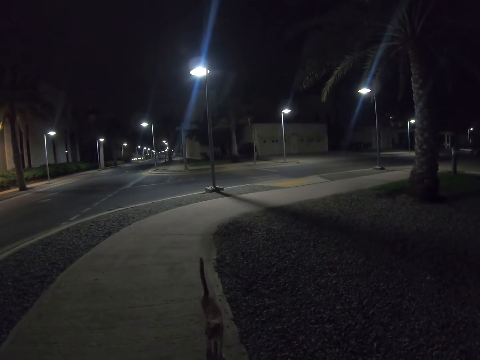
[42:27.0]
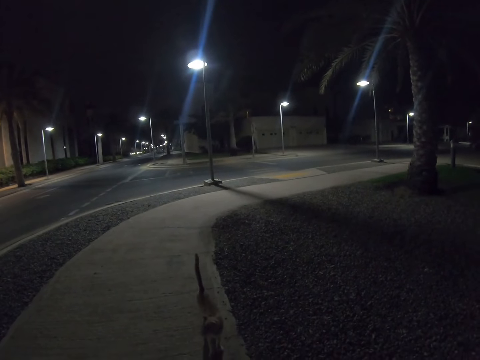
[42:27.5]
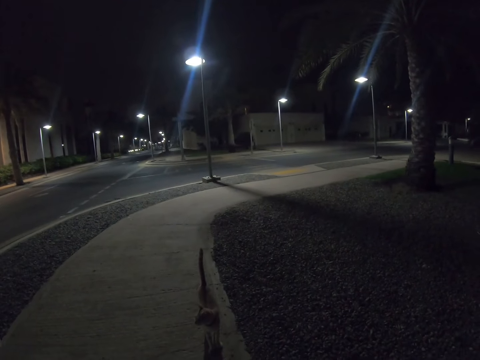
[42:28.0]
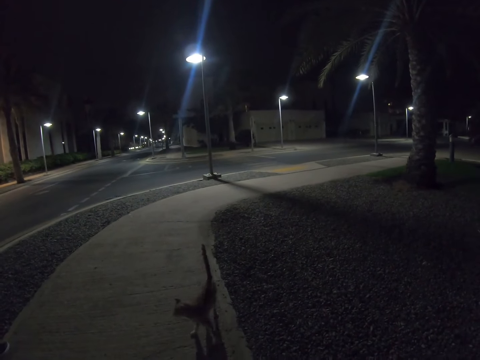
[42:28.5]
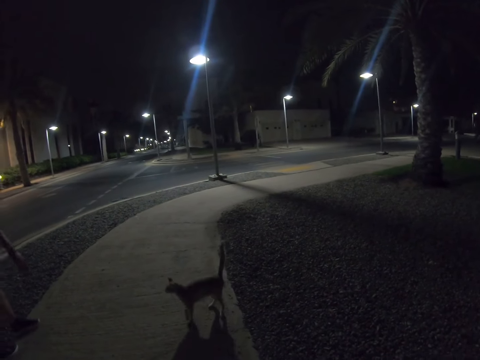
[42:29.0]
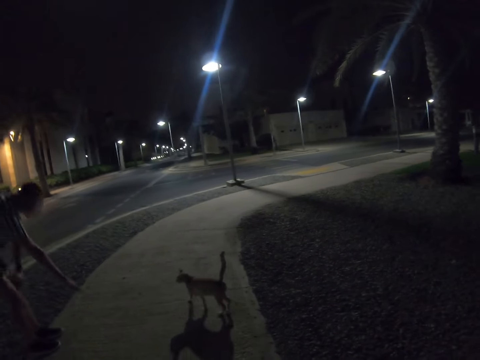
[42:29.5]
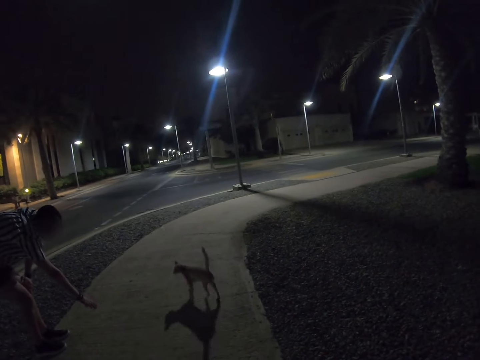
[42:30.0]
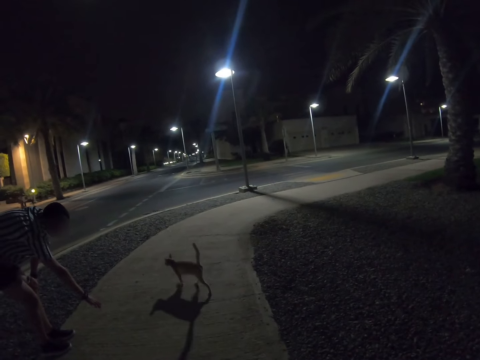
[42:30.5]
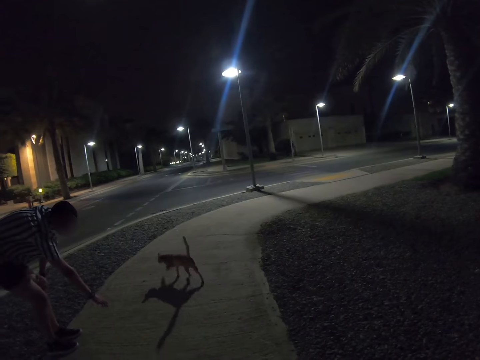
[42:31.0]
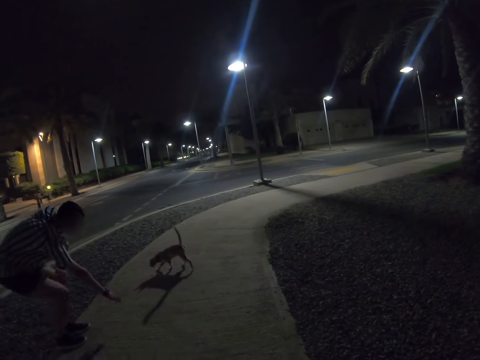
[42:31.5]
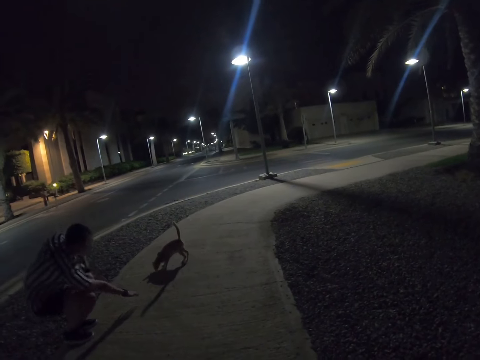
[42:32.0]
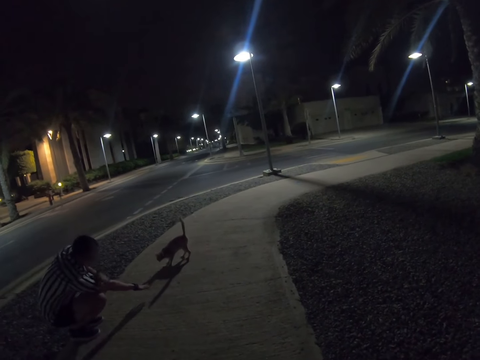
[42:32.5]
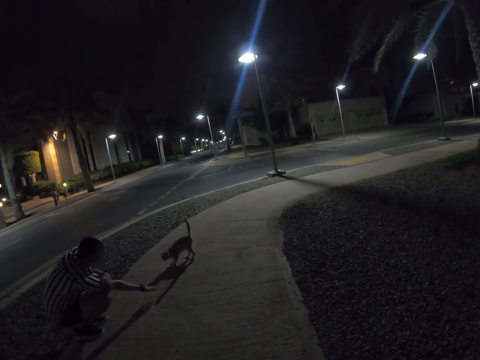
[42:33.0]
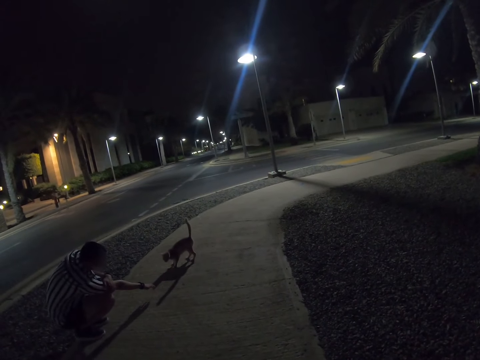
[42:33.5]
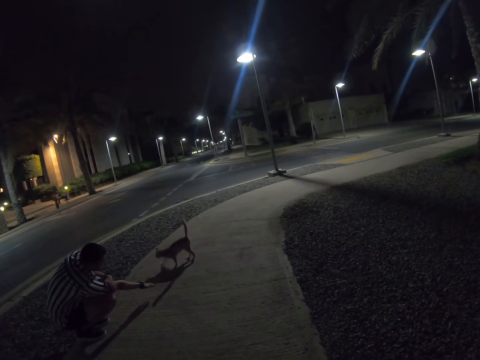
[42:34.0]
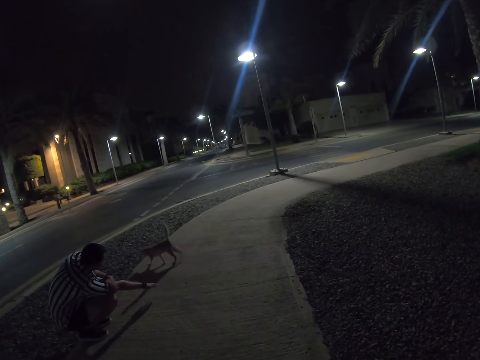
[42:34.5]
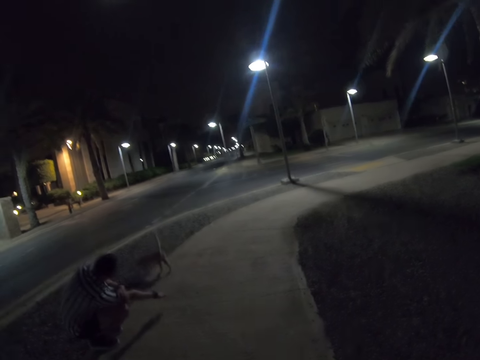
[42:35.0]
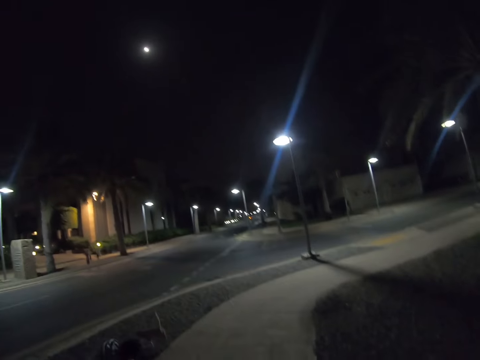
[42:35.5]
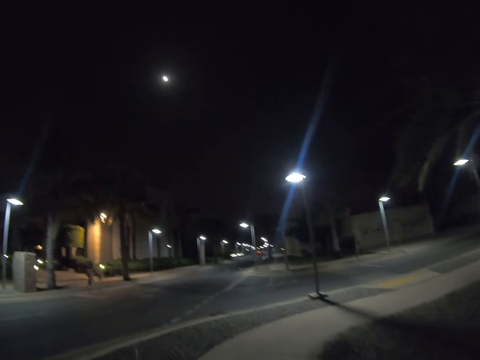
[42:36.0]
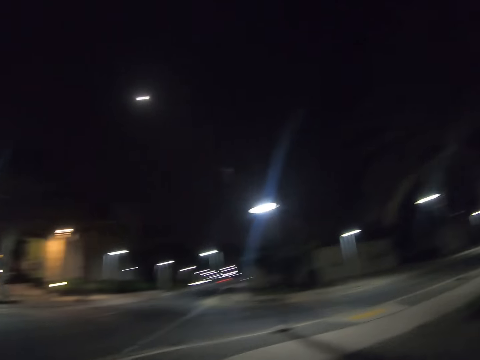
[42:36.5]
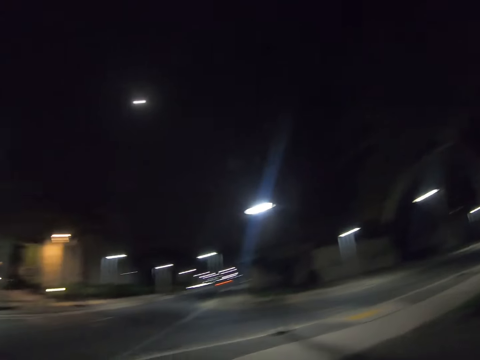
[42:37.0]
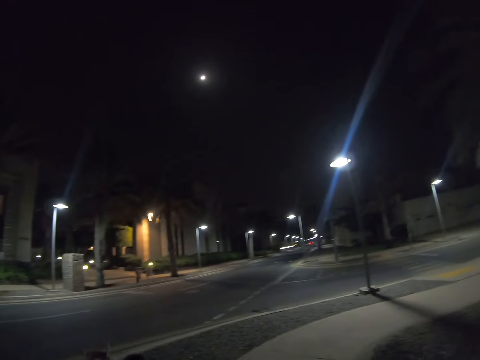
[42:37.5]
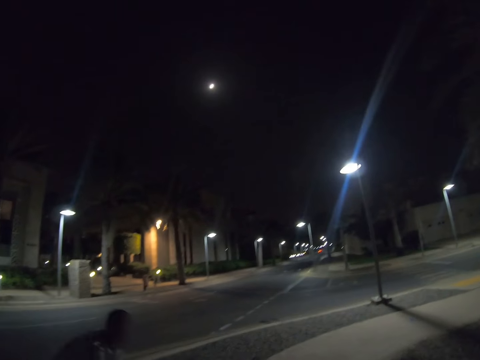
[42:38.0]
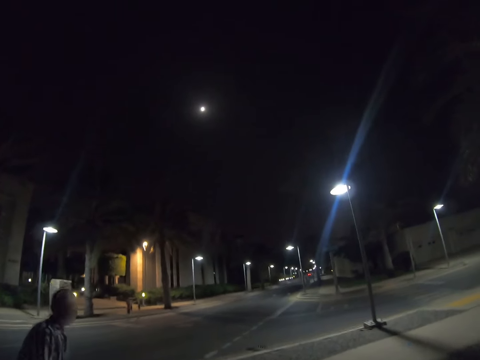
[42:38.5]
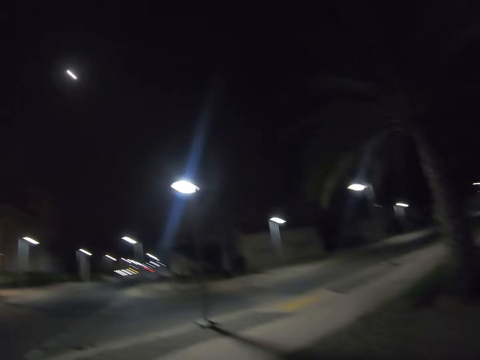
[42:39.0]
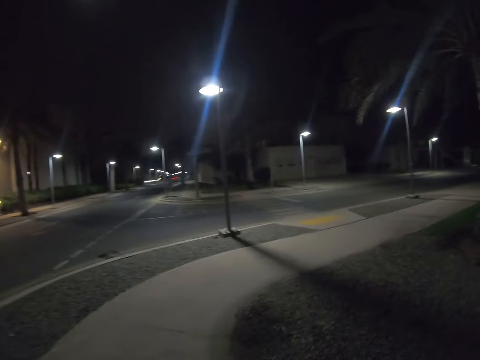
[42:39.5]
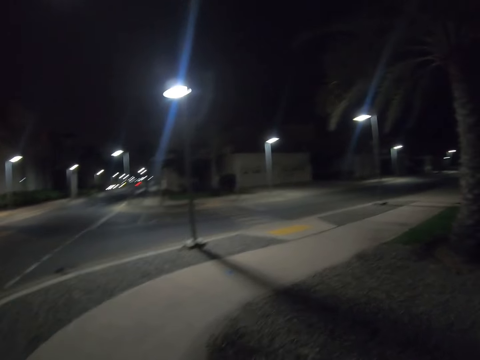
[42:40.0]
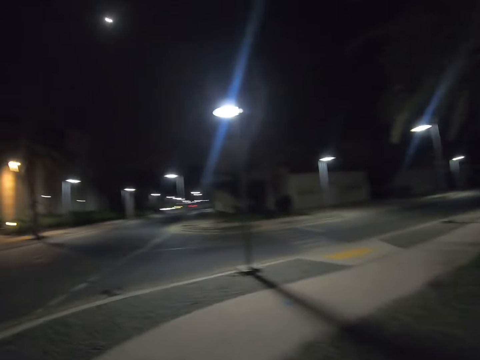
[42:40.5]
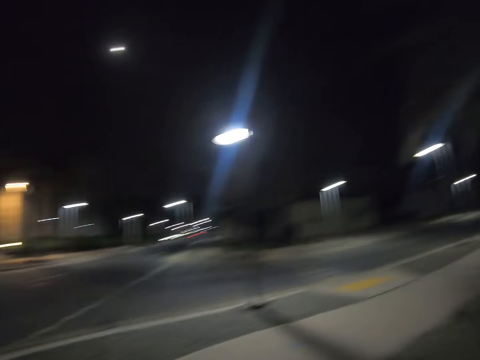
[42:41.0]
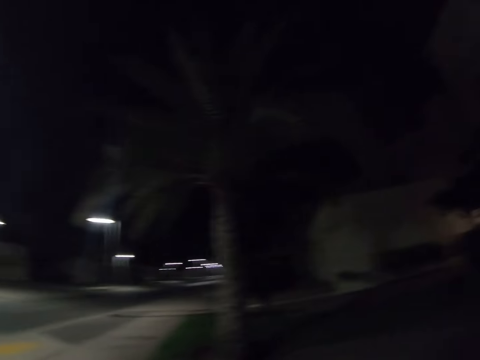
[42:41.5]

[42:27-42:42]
The man walks on the road, bends, and squats. The camera wearer walks on the road. The man stands. The camera wearer walks on the road.

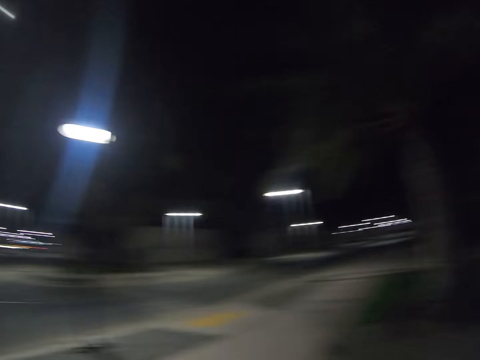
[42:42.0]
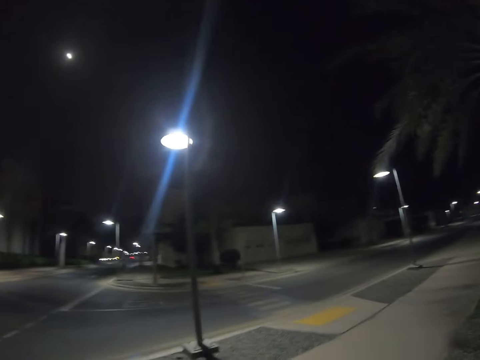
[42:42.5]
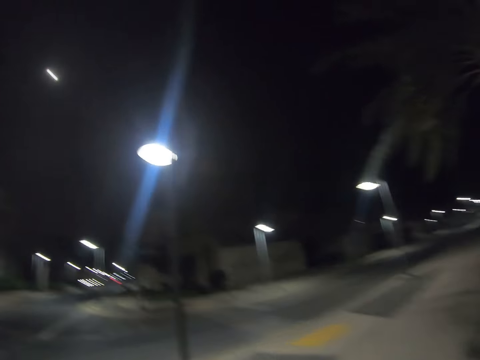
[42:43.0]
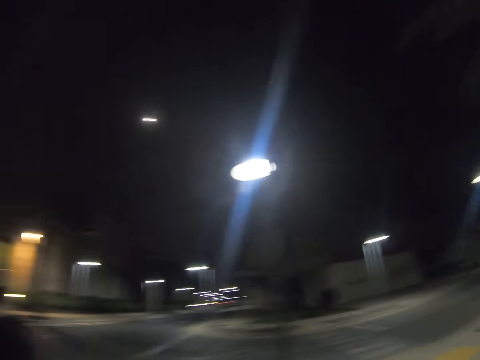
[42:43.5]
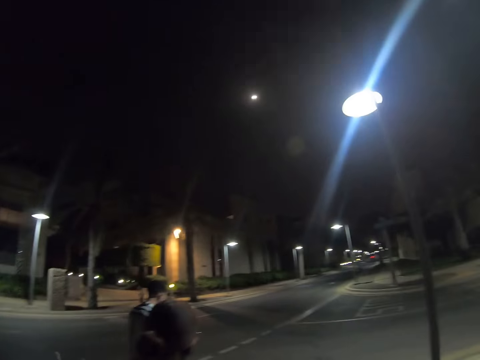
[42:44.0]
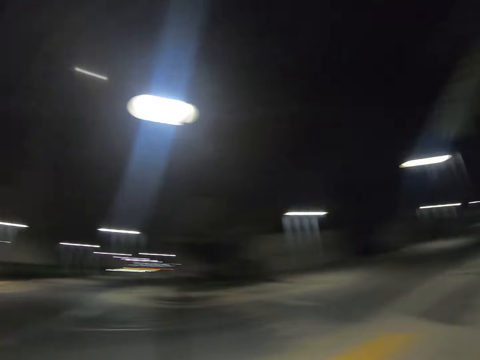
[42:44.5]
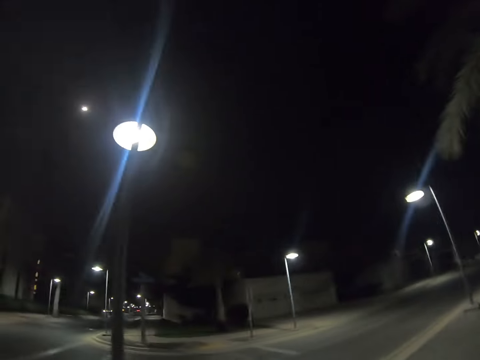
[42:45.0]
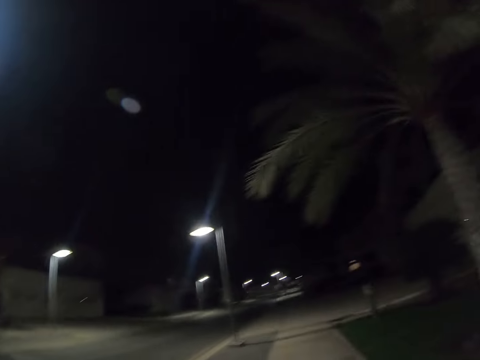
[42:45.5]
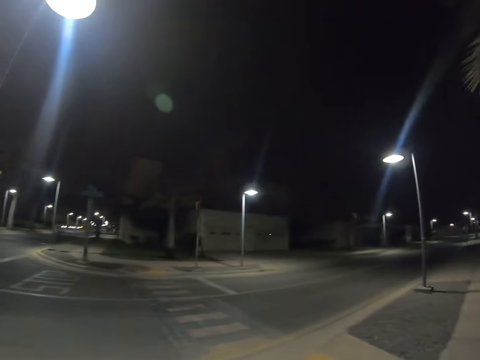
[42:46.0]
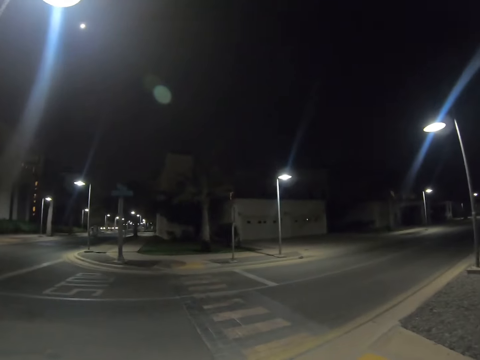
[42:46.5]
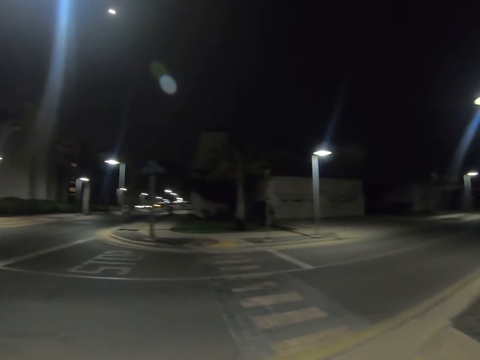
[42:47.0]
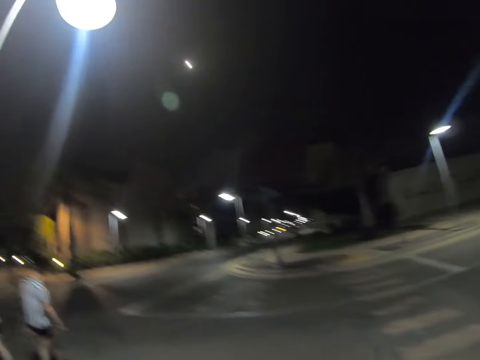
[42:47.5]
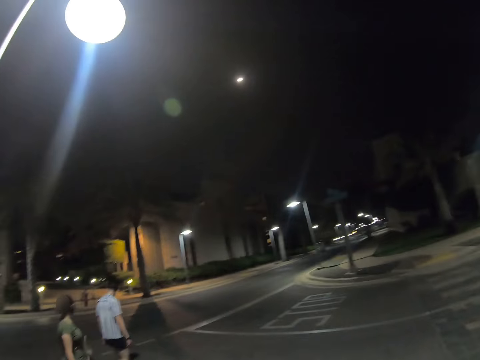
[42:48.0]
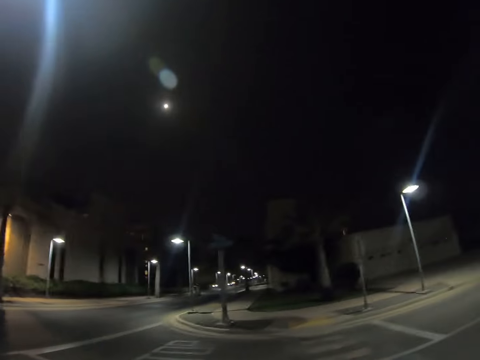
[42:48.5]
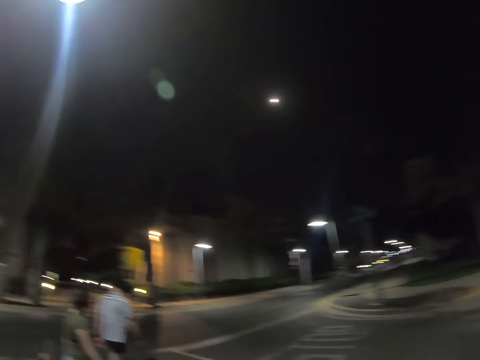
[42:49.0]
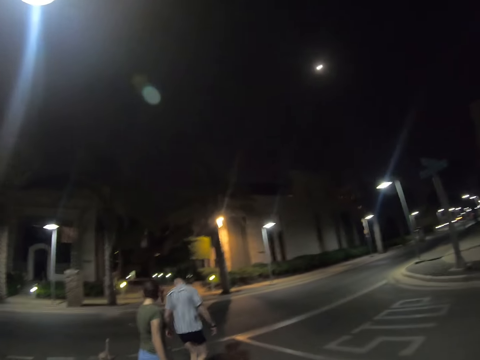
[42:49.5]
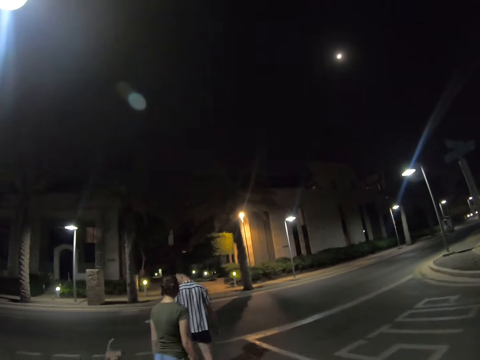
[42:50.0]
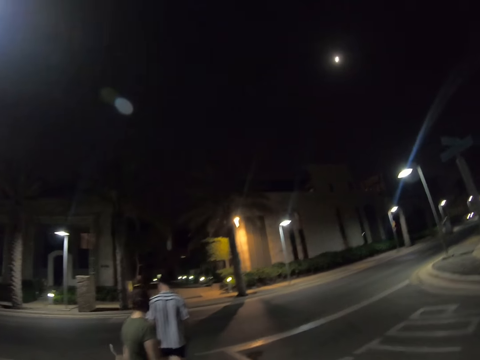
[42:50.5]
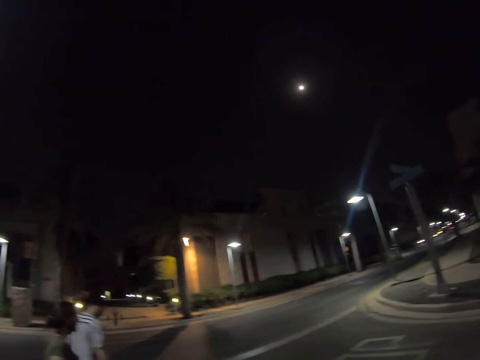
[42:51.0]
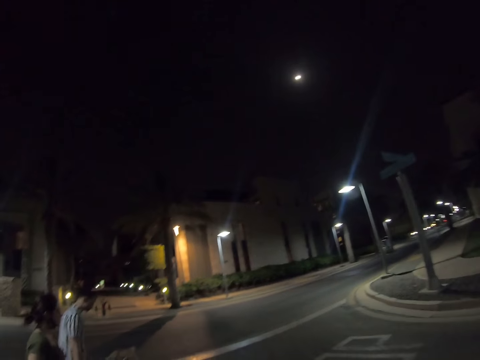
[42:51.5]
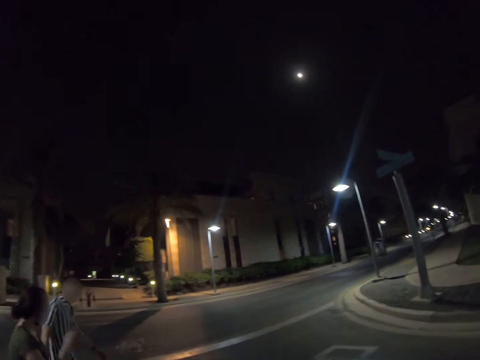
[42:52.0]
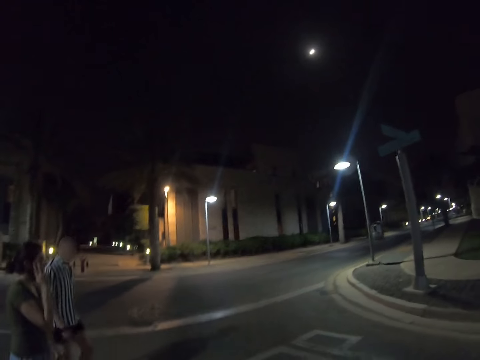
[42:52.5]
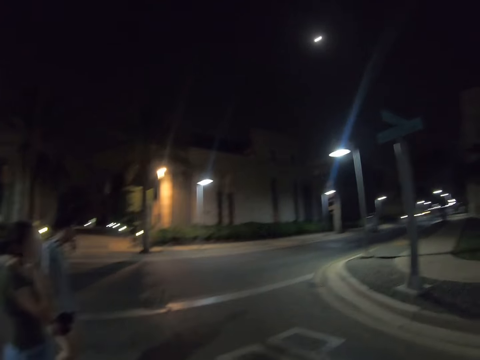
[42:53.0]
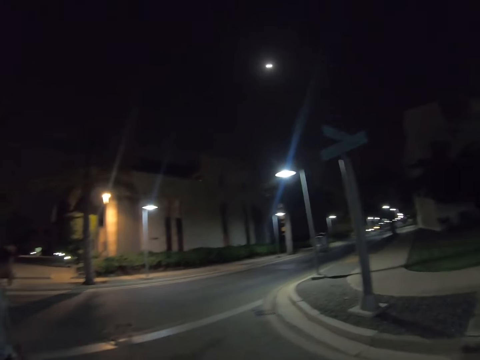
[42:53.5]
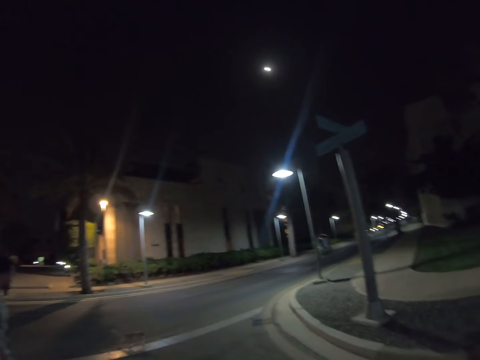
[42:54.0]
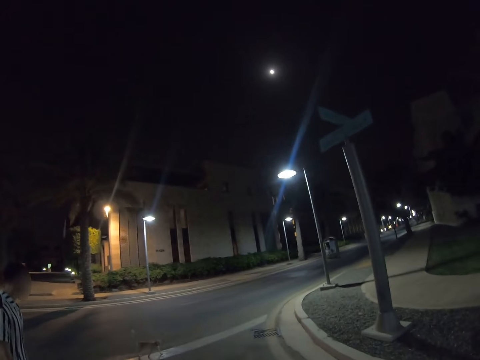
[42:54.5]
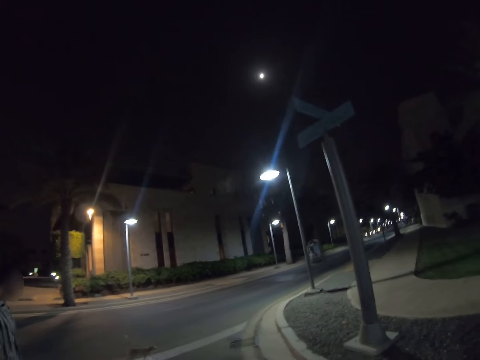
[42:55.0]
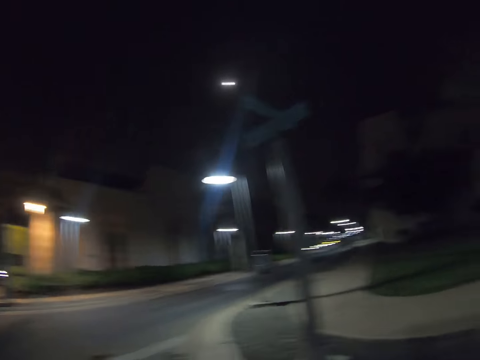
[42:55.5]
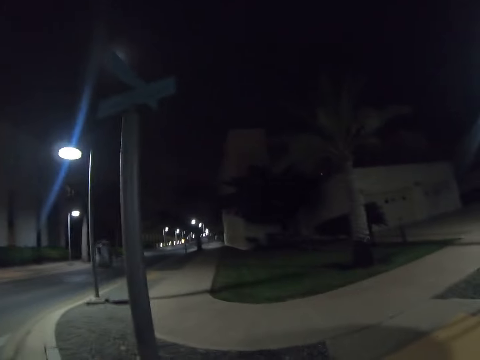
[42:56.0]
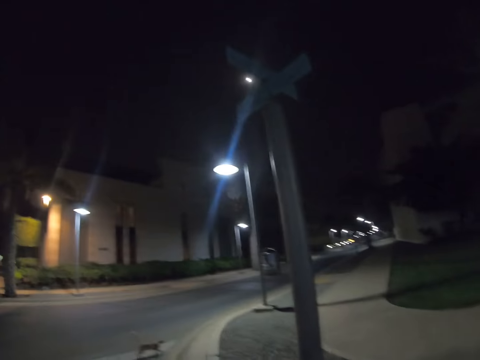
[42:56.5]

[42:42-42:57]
The man walks on the road. The woman walks on the road. The camera wearer walks on the road. The man walks on the road. The woman walks on the road. She walks on the road again. The man walks on the road. The woman waves her hand. The camera wearer walks on the road. The man walks on the road. The camera wearer walks on the road.
